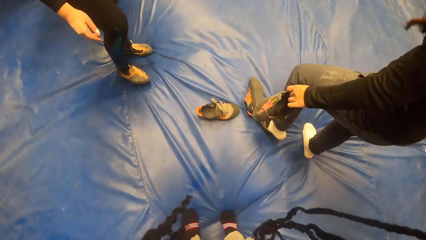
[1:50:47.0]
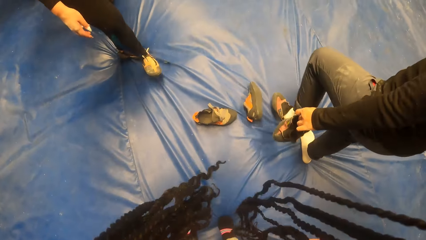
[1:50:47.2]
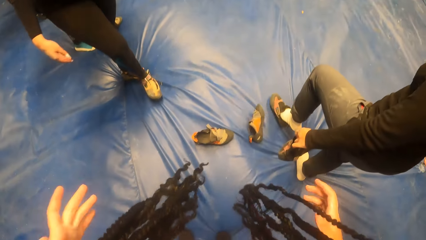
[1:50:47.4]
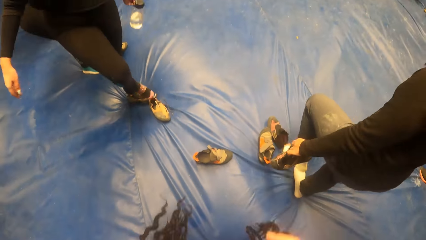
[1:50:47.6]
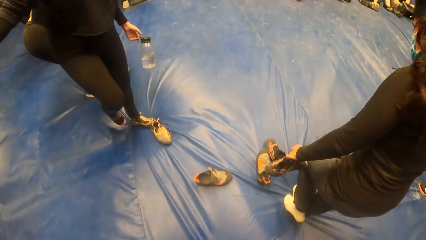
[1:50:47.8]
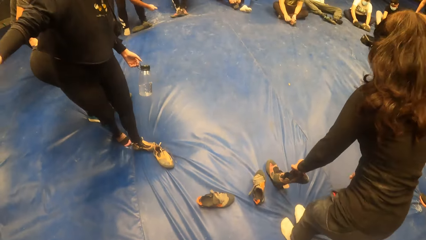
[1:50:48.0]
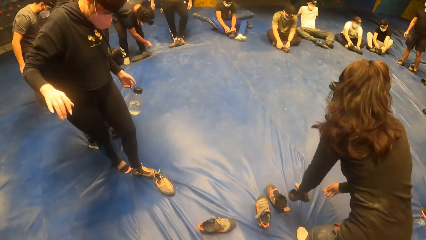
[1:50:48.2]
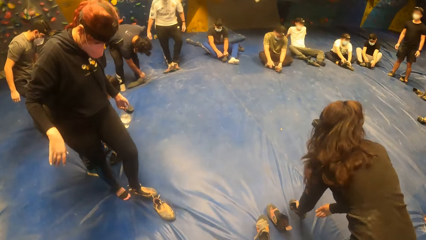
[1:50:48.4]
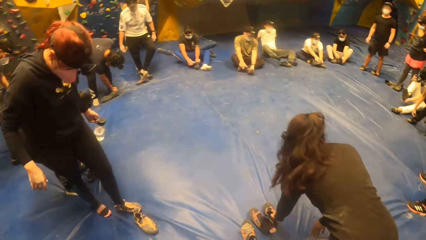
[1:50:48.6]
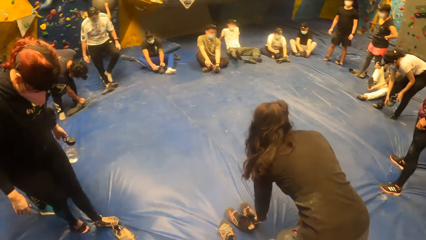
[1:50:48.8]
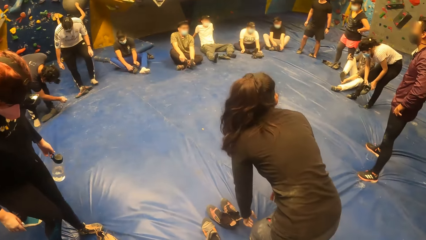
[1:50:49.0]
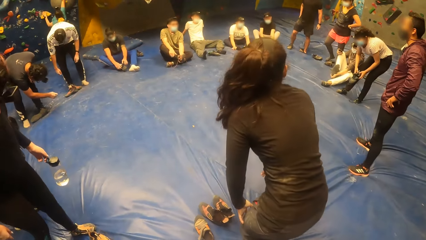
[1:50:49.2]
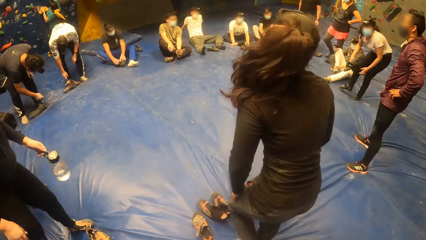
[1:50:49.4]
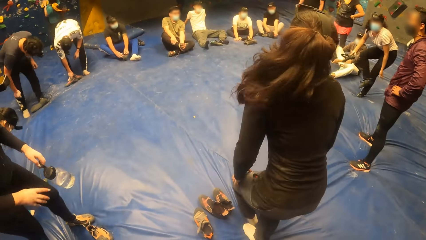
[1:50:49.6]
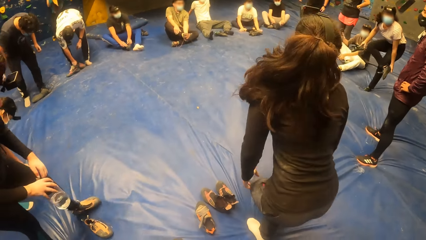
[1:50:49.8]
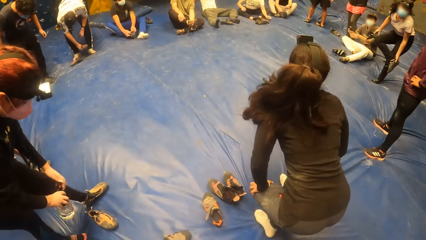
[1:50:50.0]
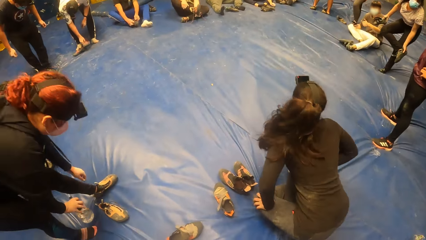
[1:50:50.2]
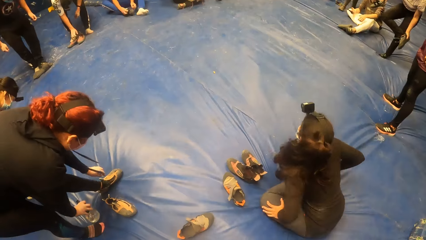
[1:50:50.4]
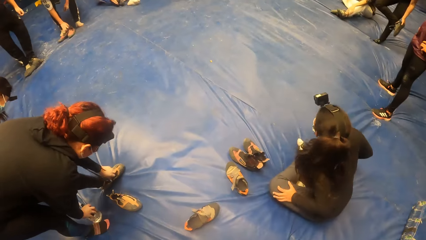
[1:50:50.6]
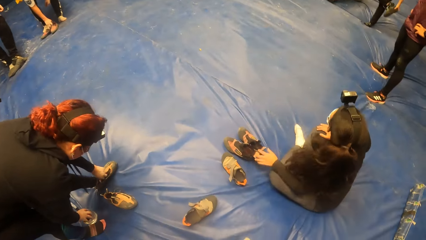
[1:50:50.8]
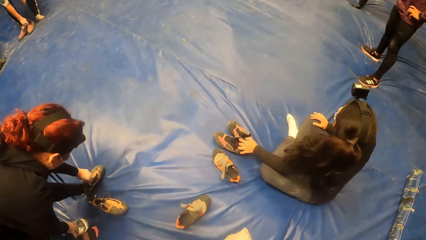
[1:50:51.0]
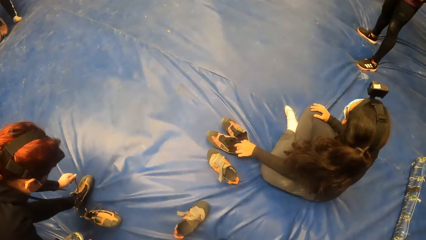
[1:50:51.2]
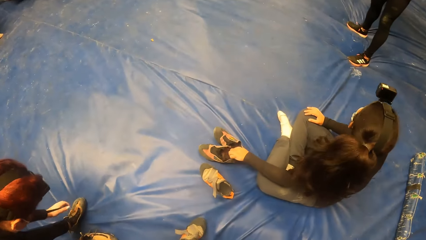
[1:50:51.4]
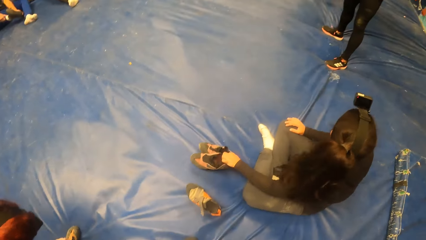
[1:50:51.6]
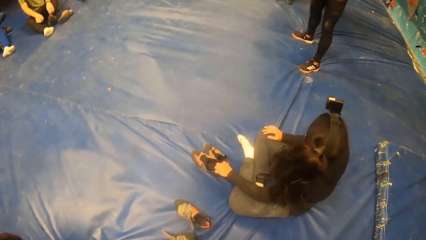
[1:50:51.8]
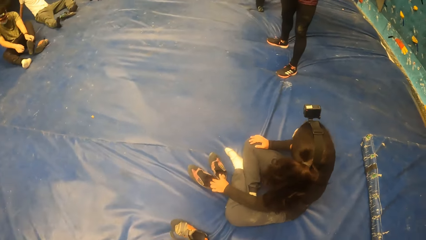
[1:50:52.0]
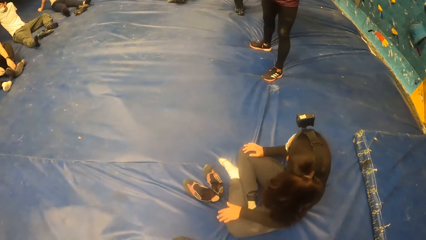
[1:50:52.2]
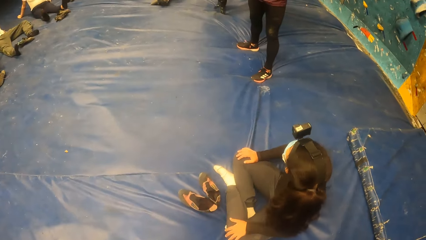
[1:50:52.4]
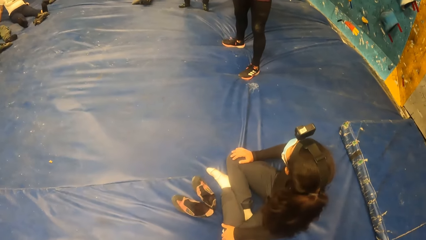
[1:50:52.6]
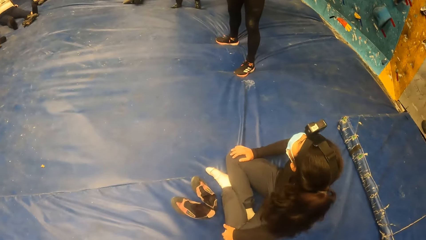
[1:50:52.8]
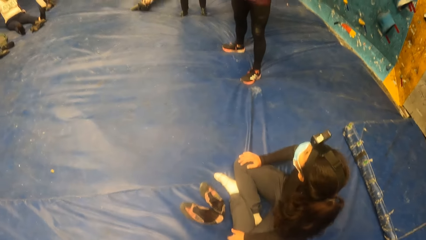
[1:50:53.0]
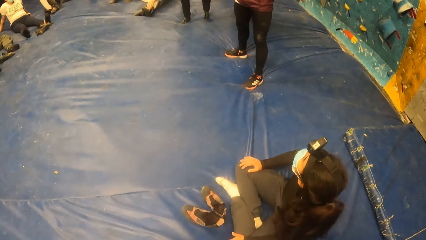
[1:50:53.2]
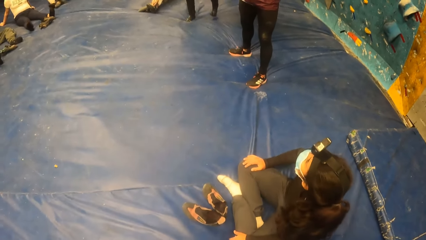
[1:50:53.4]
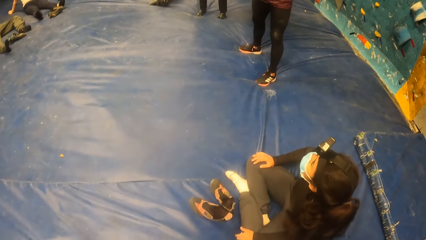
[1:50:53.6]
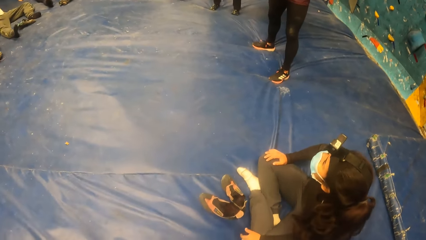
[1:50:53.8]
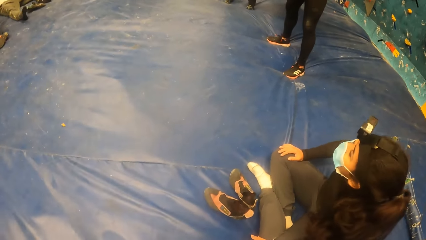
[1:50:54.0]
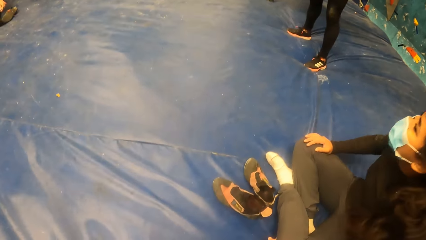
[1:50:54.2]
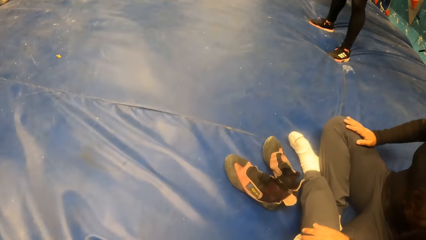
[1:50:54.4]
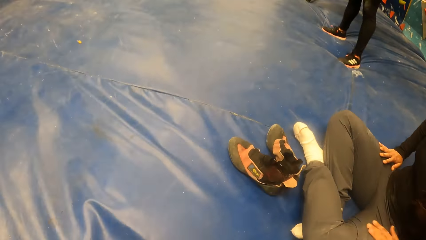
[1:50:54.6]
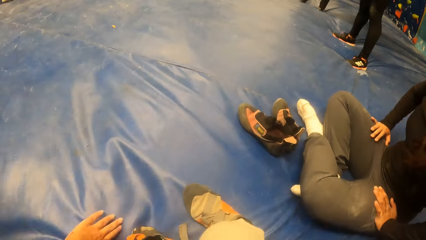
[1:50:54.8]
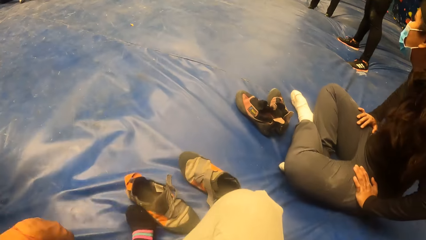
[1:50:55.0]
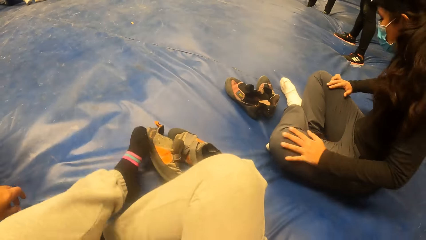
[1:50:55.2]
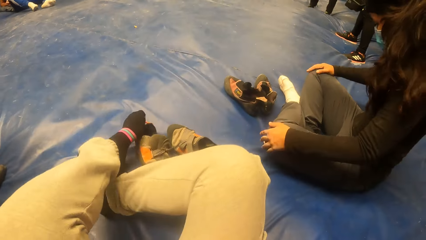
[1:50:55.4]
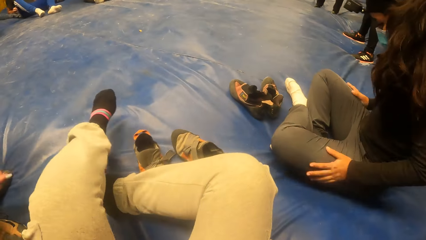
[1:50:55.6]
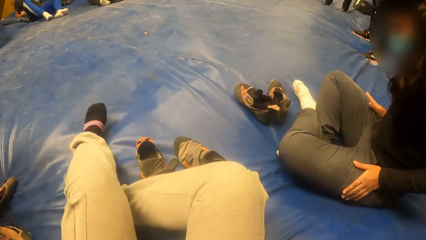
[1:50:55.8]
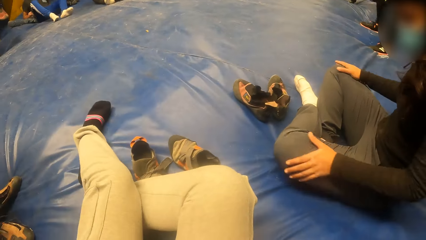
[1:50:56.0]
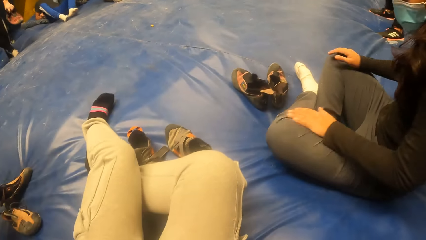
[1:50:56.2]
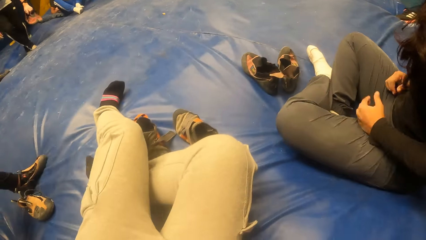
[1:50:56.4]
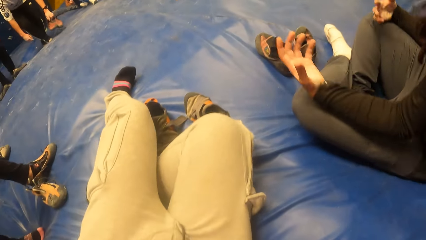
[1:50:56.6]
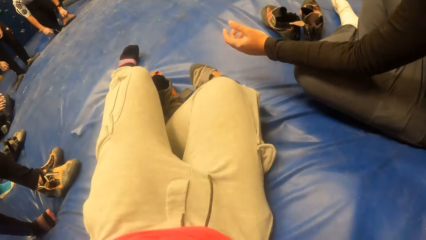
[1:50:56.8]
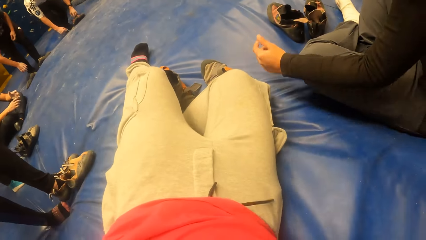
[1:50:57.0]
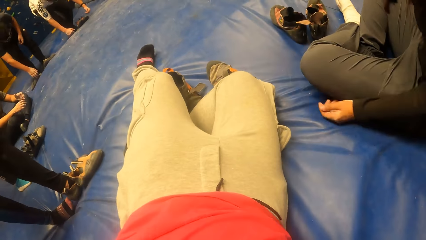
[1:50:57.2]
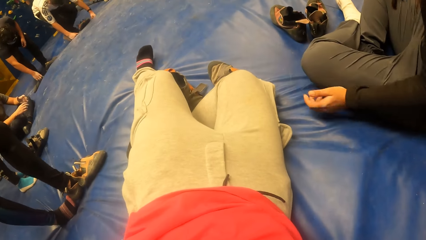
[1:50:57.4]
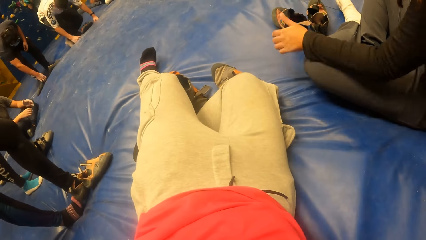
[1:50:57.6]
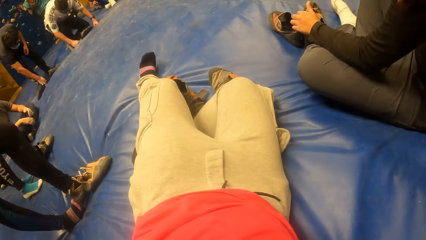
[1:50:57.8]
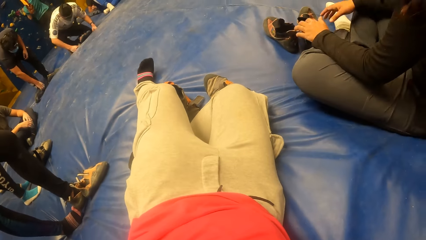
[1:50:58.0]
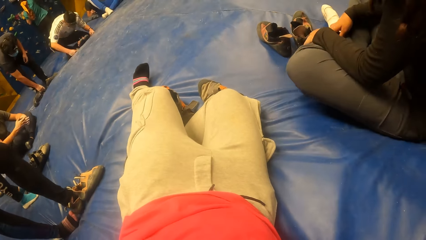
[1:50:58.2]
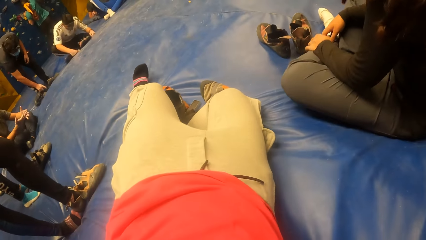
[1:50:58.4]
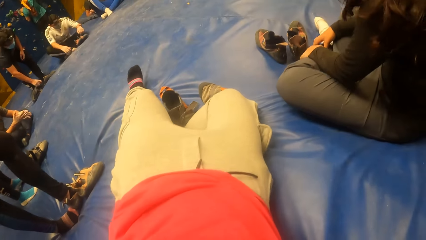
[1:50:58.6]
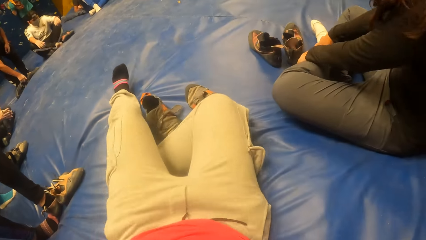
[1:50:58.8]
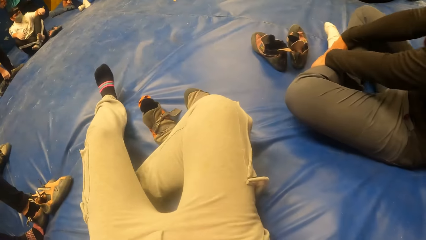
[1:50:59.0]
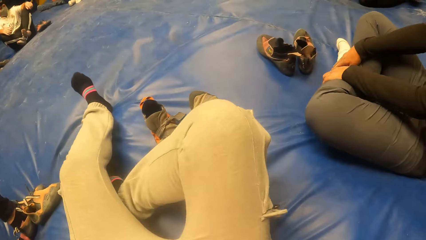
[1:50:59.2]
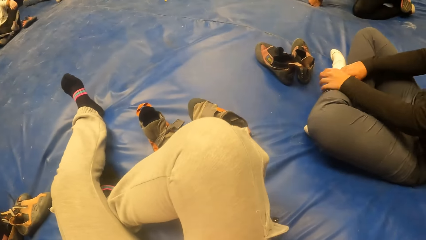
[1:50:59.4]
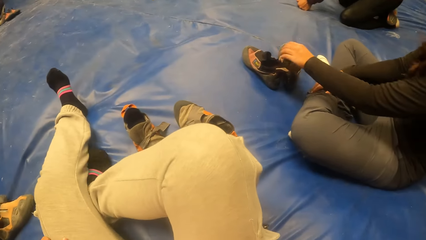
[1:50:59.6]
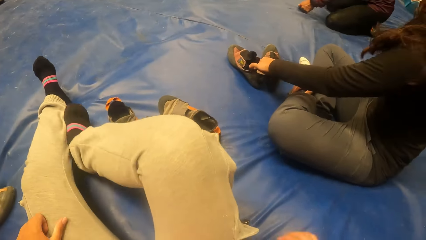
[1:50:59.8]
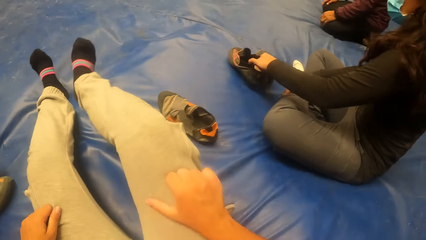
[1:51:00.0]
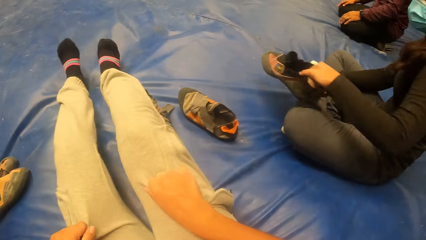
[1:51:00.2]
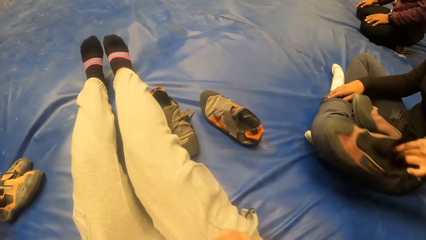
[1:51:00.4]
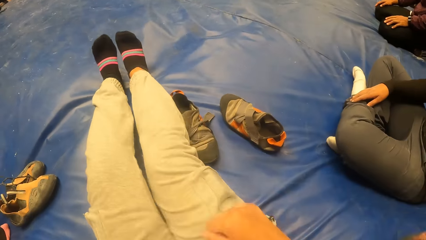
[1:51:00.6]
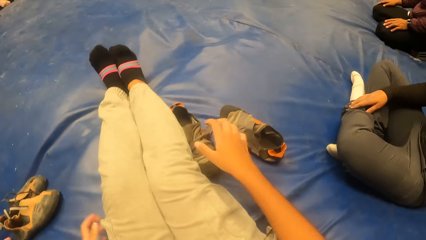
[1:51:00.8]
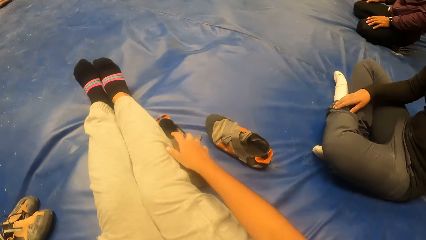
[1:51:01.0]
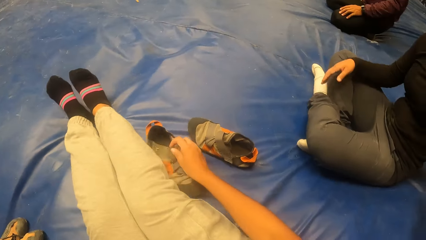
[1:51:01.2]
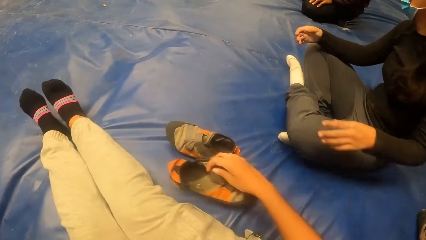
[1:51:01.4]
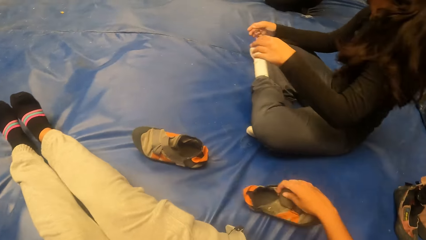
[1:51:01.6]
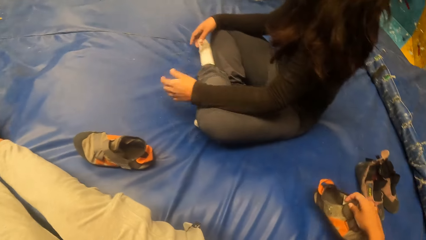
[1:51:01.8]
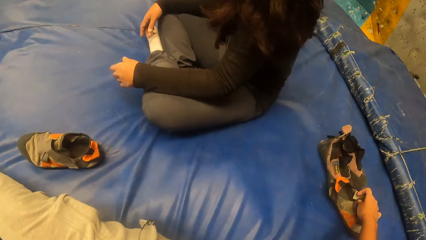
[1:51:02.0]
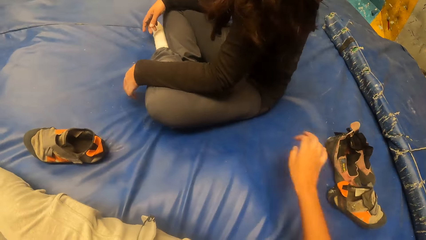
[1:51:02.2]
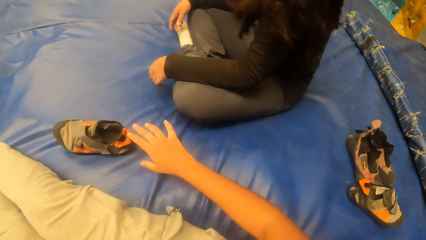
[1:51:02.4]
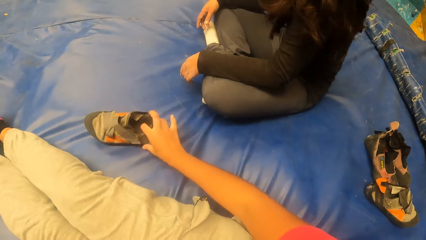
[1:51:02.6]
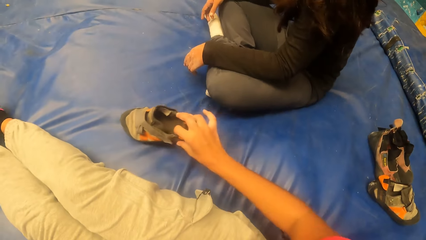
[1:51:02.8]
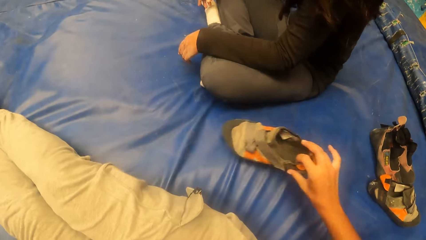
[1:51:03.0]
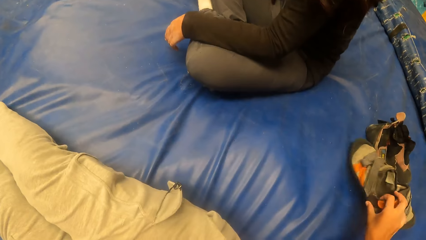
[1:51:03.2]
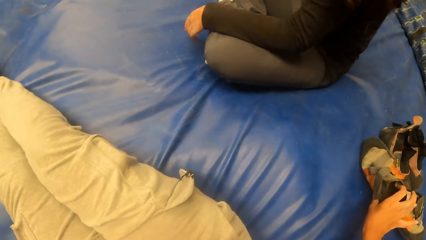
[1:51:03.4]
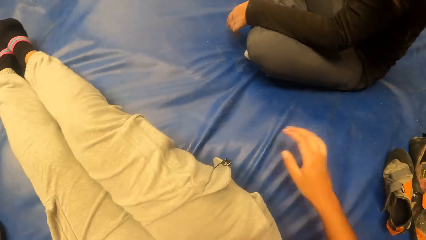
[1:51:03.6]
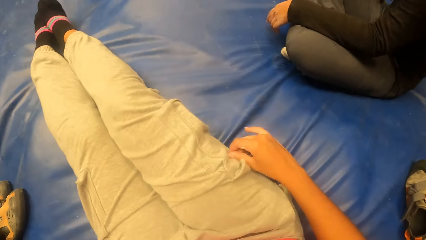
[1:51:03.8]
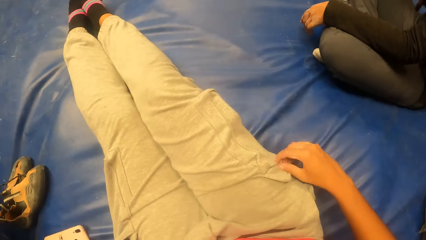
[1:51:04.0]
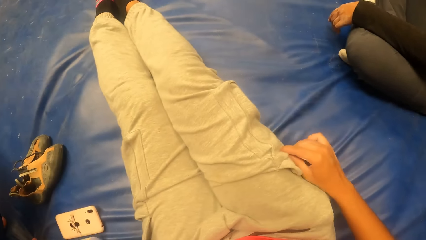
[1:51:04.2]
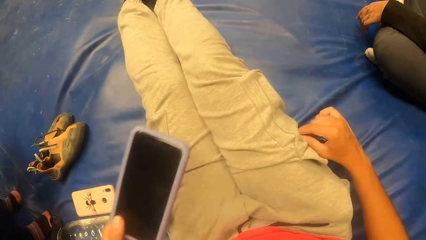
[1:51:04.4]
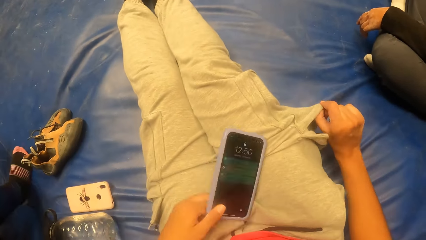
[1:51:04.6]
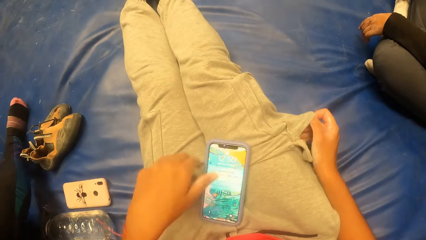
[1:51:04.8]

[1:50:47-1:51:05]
The camera wearer looks around. A woman takes off a shoe on her left leg with her left hand. Another woman drags the shoes towards her with her left hand. The camera wearer sits down. The other woman passes the shoes from her front to her back with her left hand. The camera wearer passes the shoe from her right side to her back with her right hand. She puts down the shoe. She picks up the shoe with her right hand. She passes the shoe from her right side to her back with her right hand. She drops the phone on her lap with her left hand. She picks up the phone.
